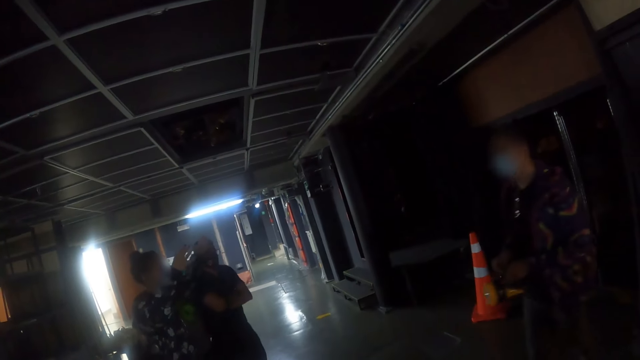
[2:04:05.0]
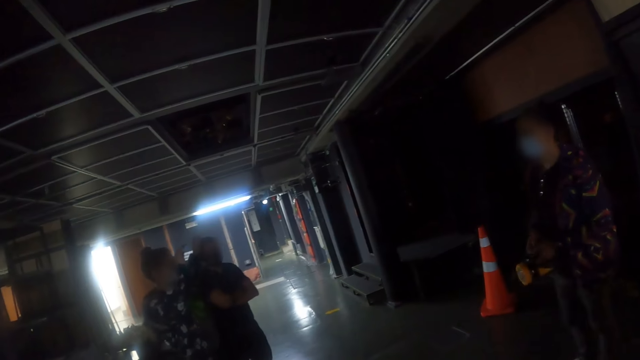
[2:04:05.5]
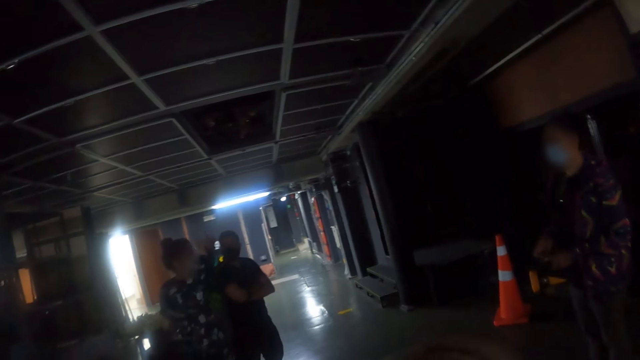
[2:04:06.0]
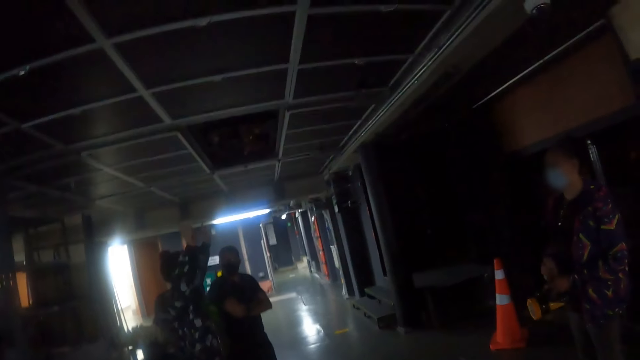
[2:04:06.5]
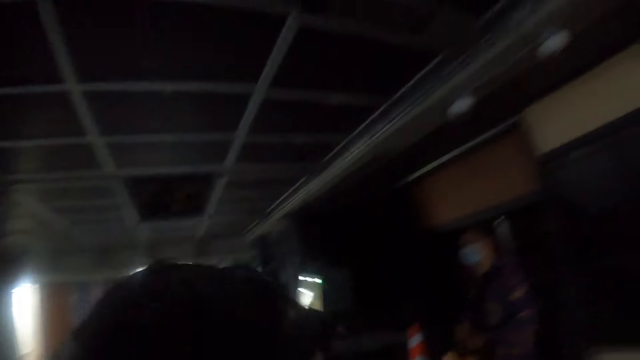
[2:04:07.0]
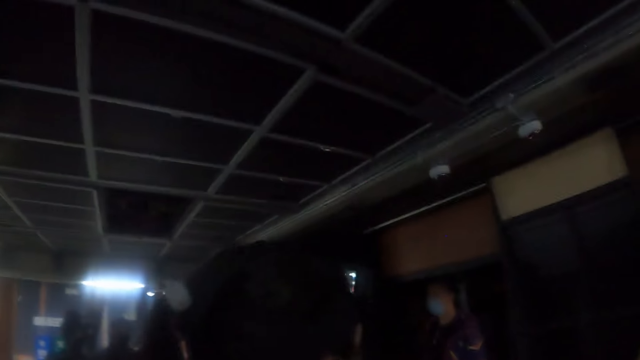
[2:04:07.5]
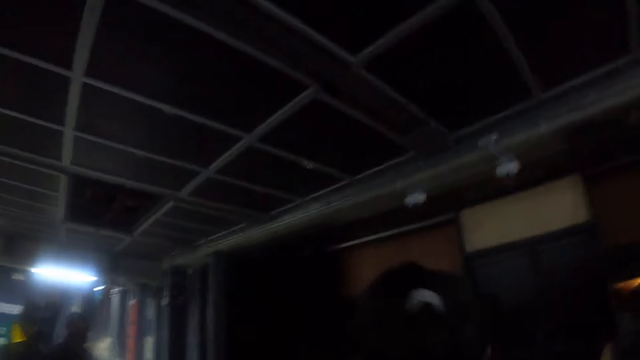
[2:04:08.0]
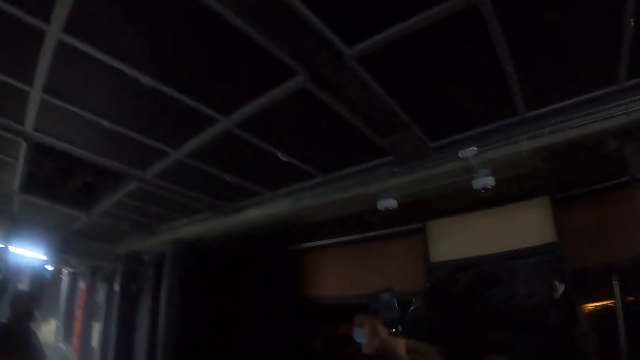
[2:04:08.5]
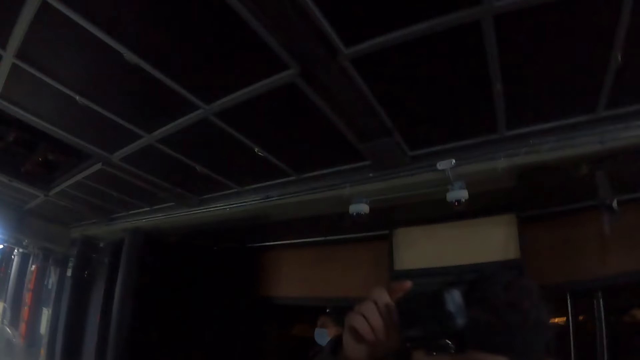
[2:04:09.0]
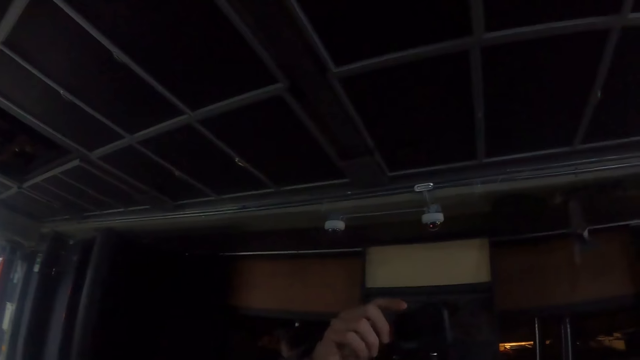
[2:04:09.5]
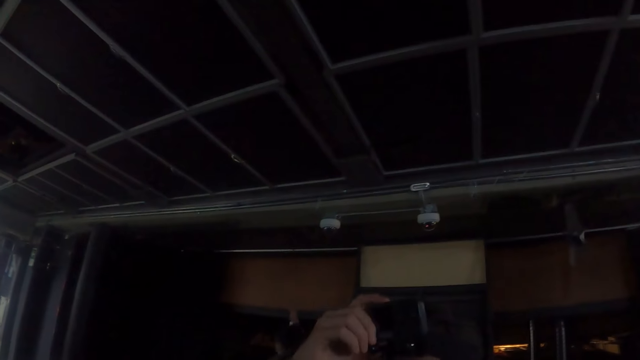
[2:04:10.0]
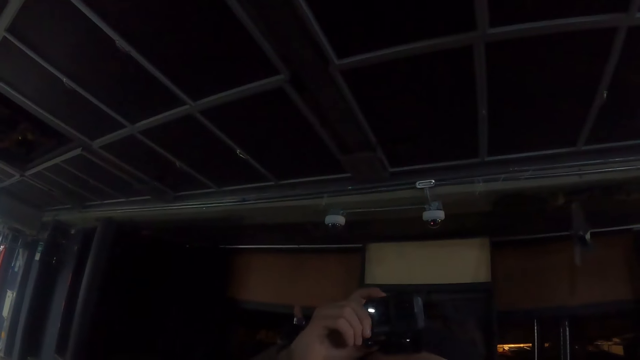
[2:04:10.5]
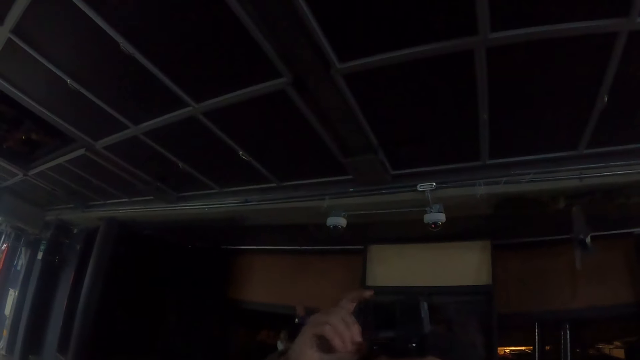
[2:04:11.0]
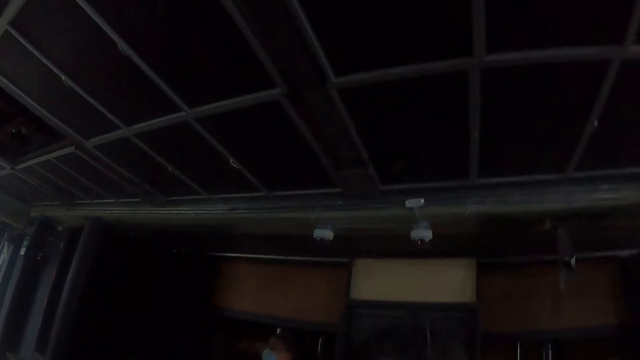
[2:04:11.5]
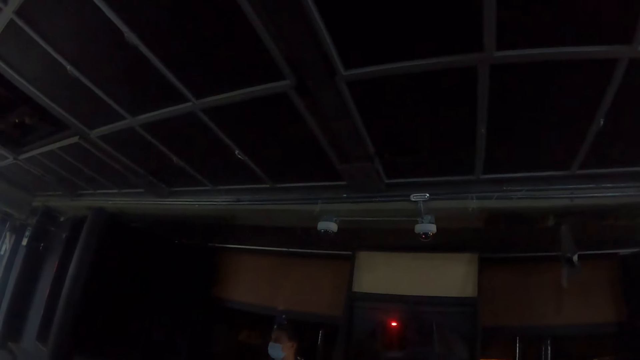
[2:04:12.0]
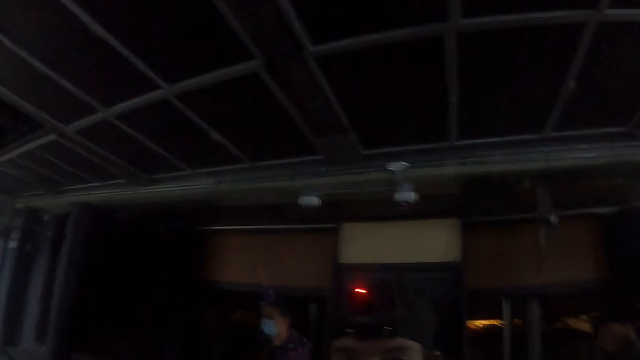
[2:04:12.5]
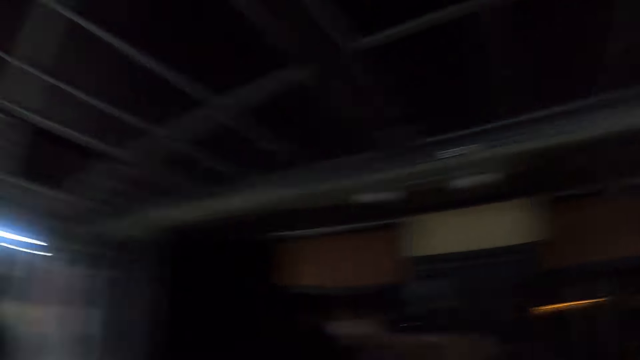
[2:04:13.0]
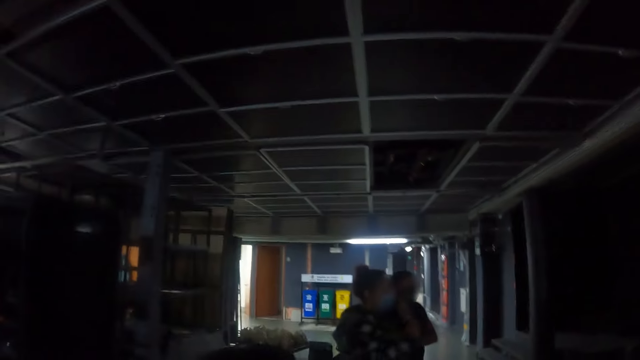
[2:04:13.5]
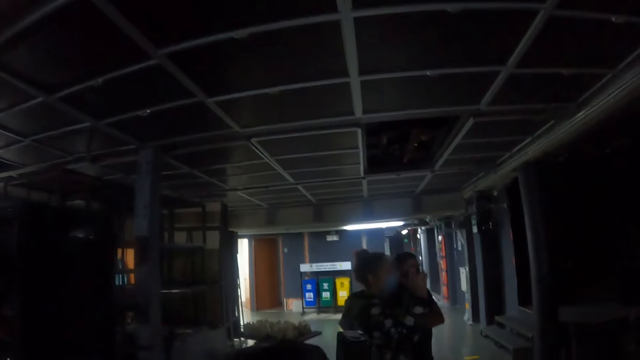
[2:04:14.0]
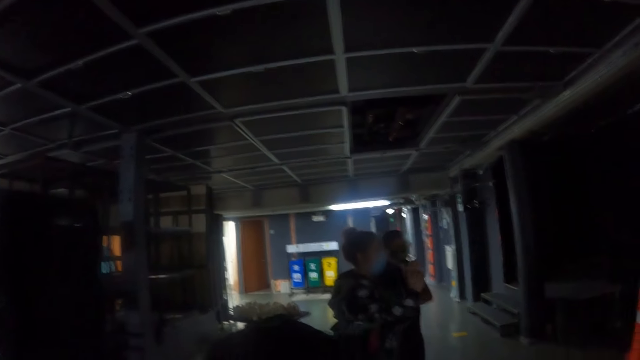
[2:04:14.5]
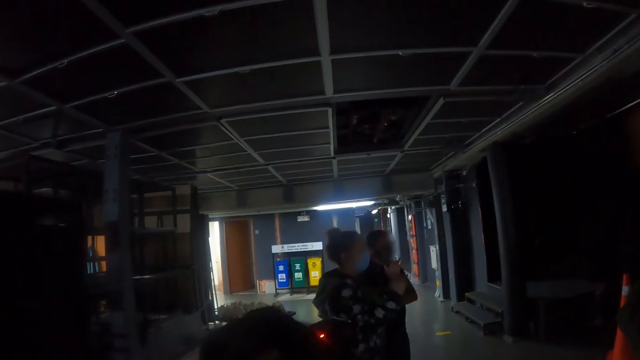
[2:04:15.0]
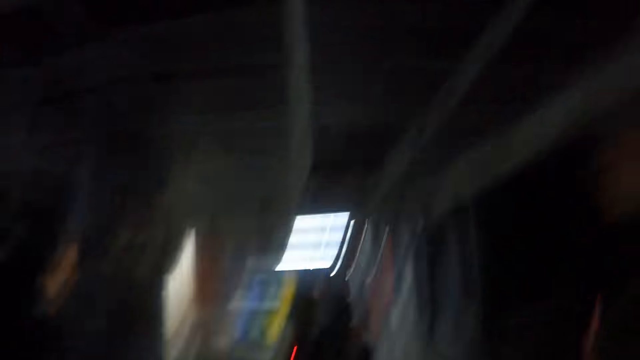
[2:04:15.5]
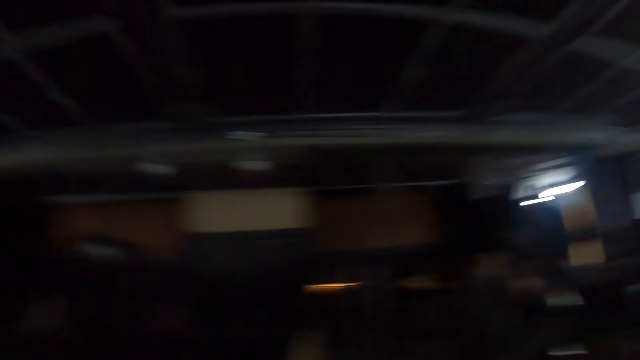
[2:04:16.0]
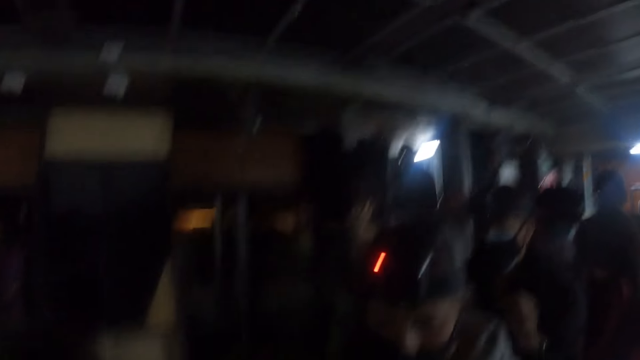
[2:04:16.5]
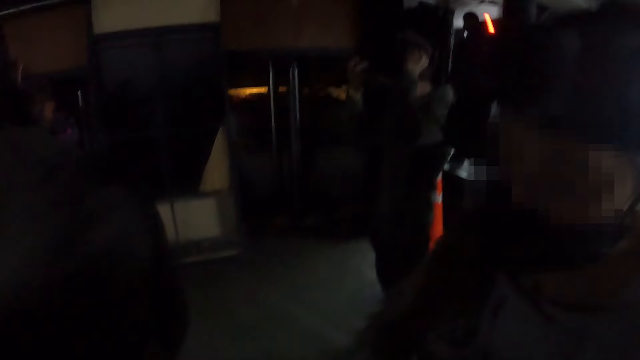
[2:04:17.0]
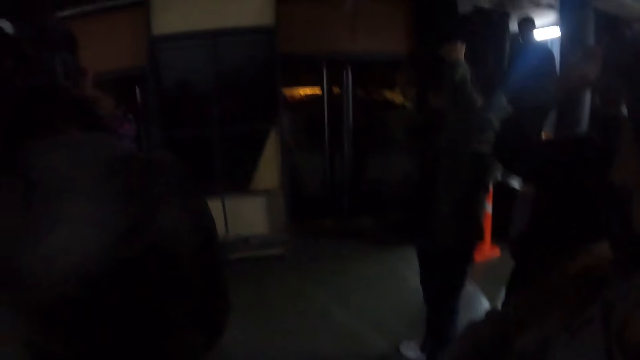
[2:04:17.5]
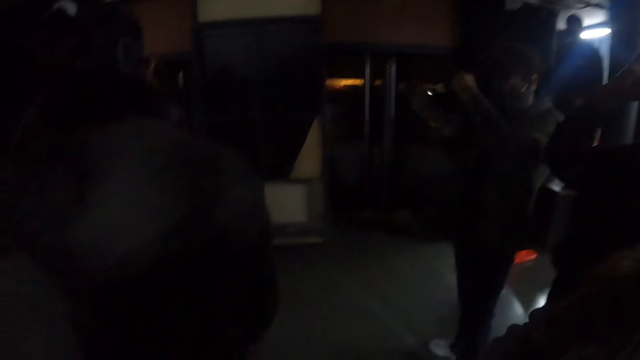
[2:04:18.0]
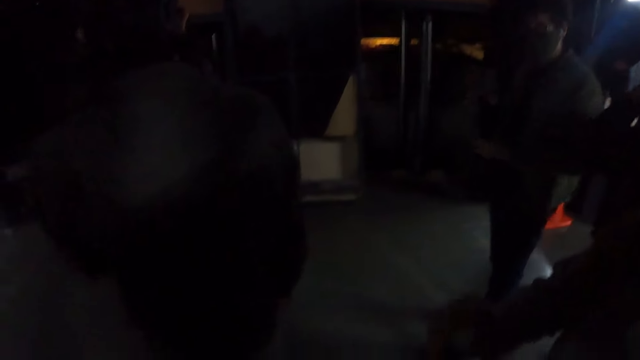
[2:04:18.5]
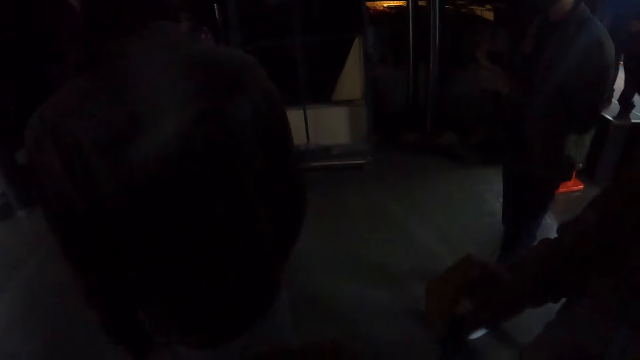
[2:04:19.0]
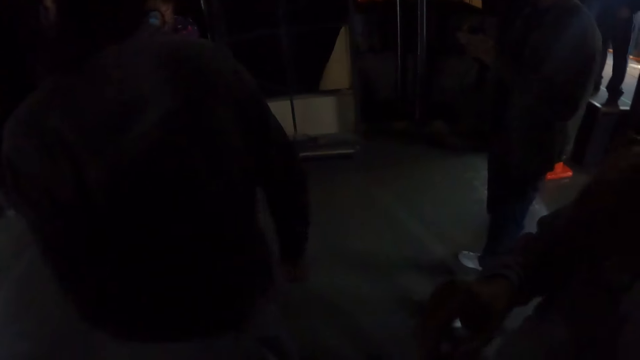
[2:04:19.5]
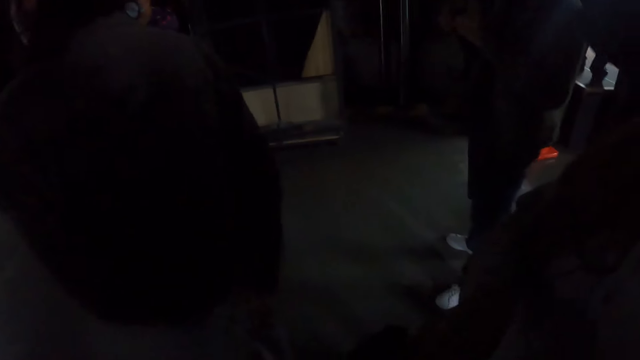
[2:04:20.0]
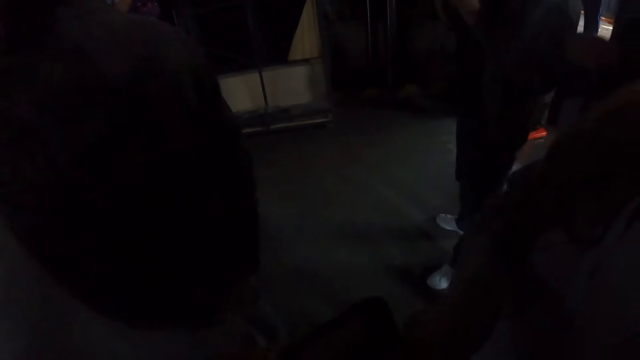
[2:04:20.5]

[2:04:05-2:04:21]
The camera wearer looks around the room. A woman does a hand gesture. The camera wearer looks around the room.

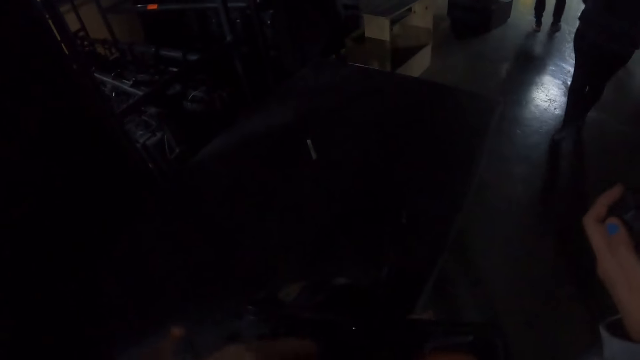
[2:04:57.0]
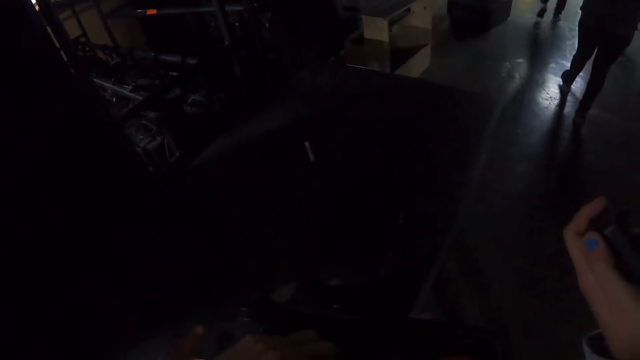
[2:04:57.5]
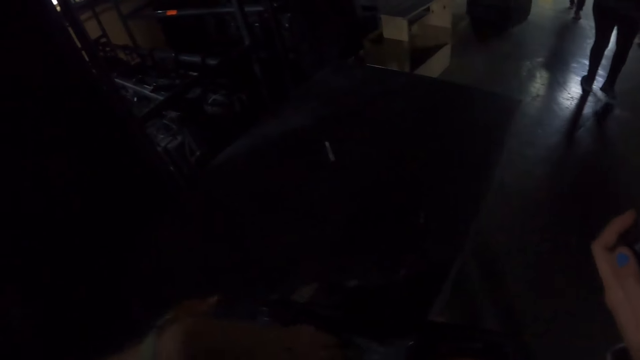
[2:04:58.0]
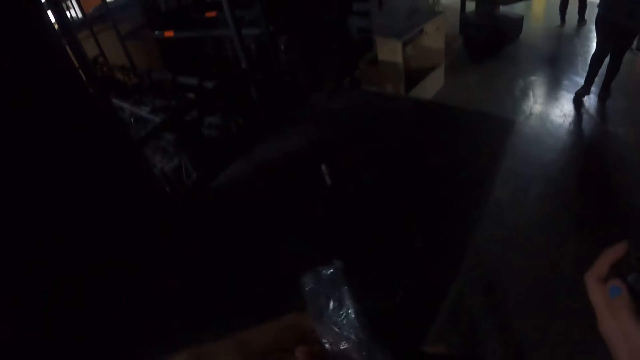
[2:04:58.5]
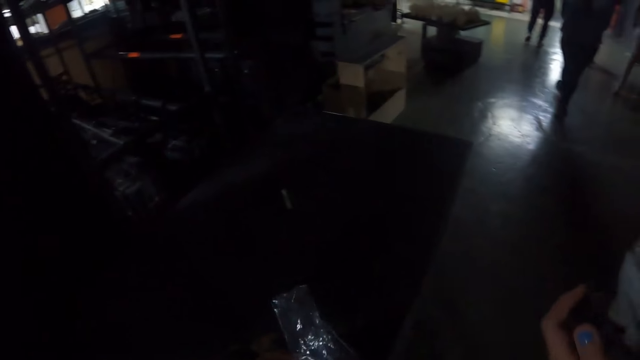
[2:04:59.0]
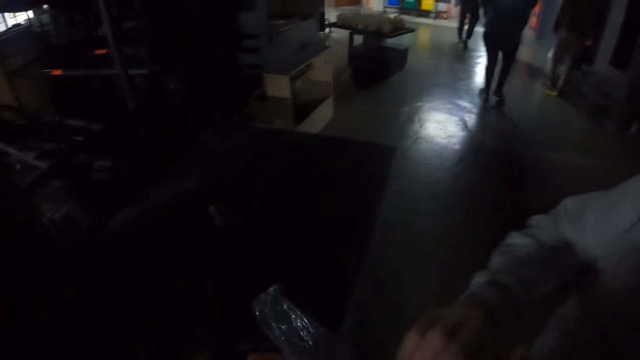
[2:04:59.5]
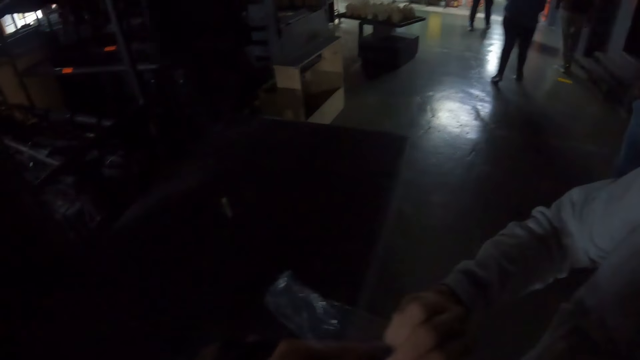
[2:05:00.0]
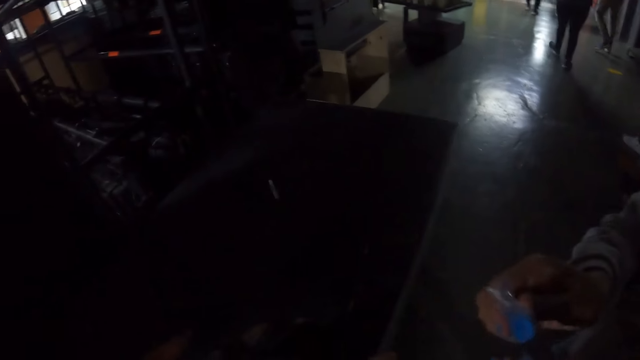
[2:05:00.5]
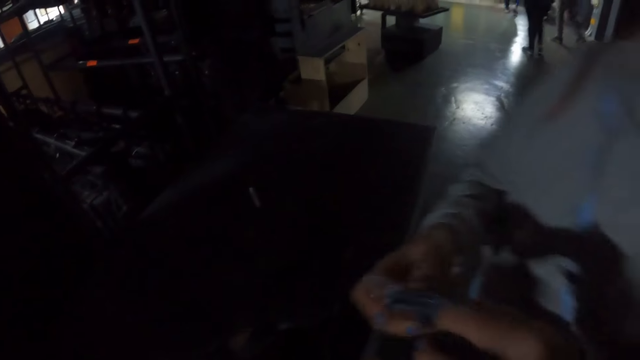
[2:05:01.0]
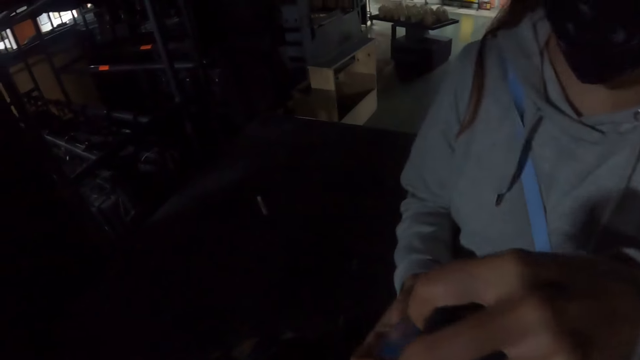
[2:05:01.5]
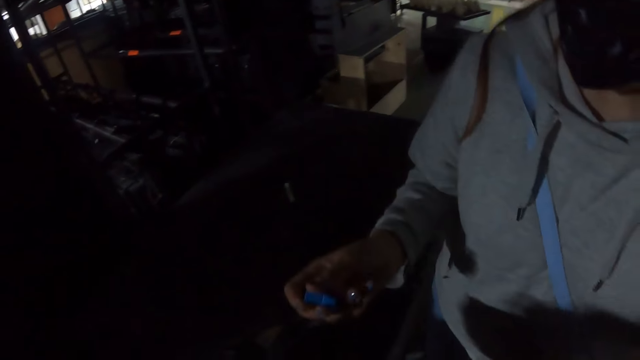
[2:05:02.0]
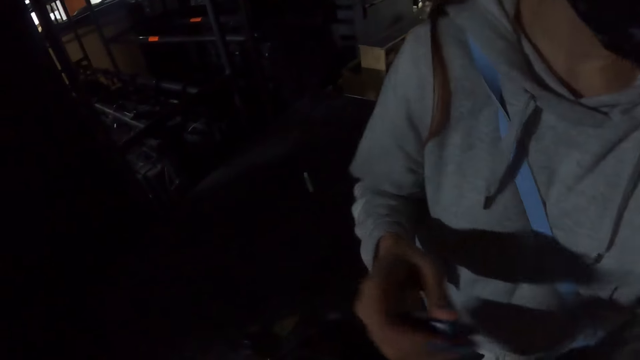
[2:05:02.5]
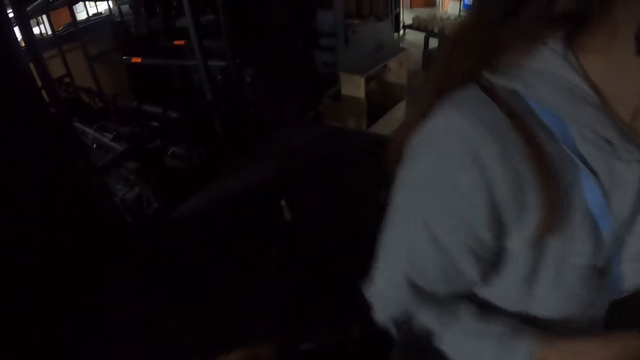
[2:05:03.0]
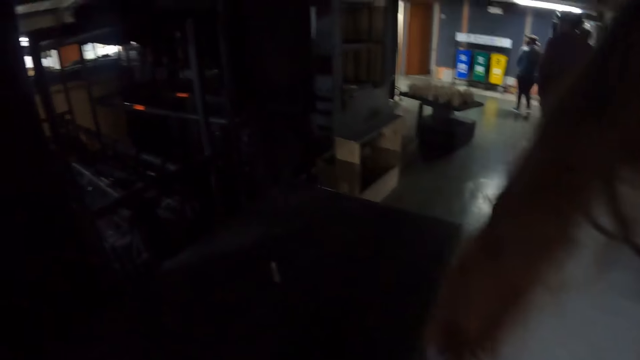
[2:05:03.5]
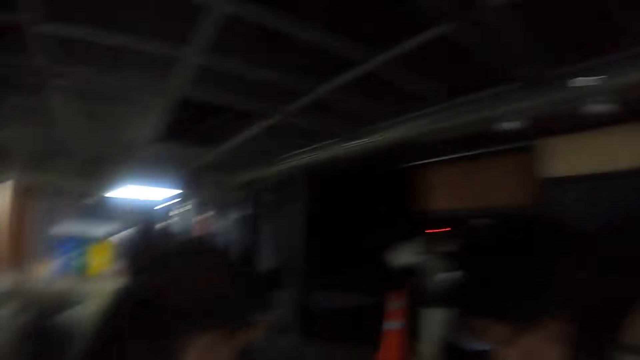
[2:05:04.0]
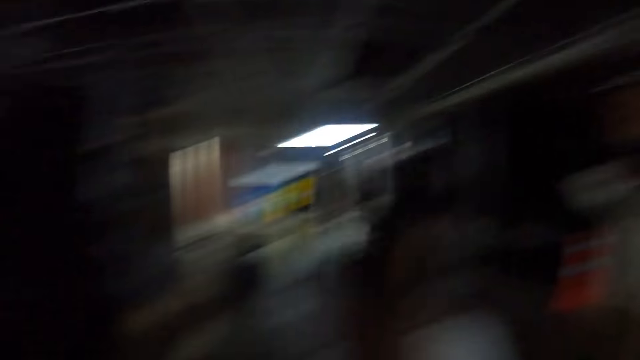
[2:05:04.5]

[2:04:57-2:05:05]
The camera wearer removes a paper from the bag. They give the paper to a man. The man removes the battery from the paper. A woman interacts with the camera wearer.
